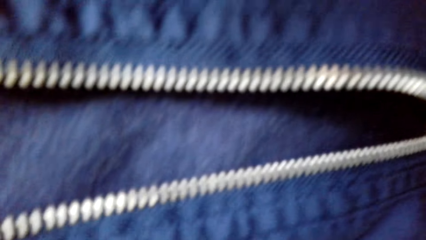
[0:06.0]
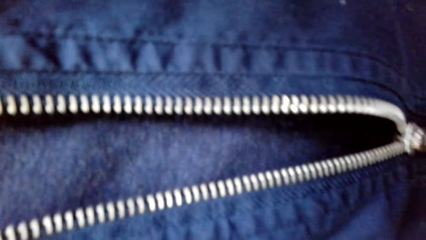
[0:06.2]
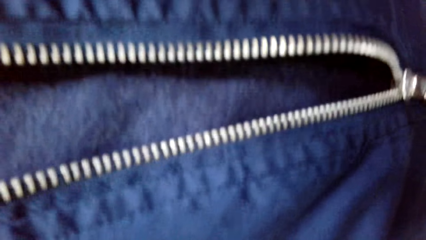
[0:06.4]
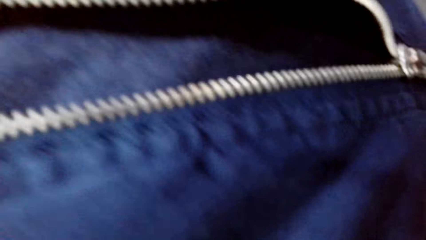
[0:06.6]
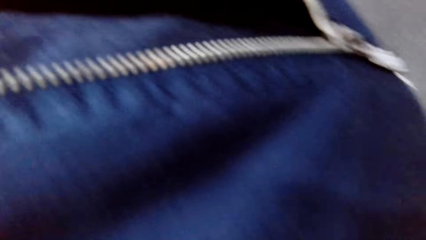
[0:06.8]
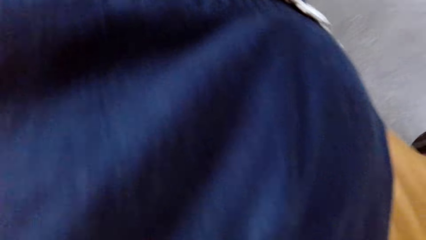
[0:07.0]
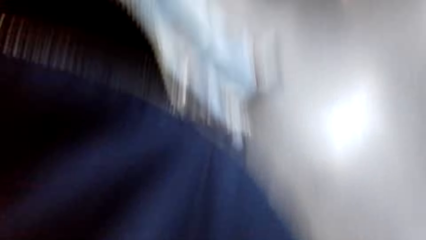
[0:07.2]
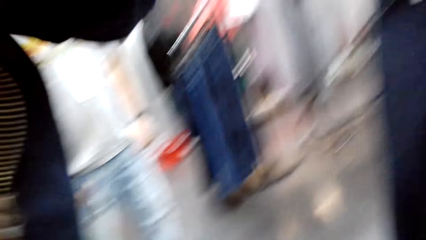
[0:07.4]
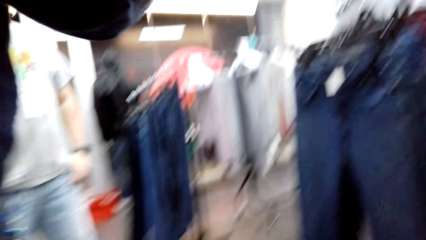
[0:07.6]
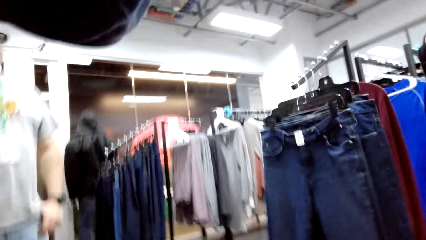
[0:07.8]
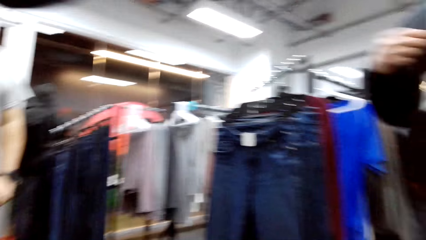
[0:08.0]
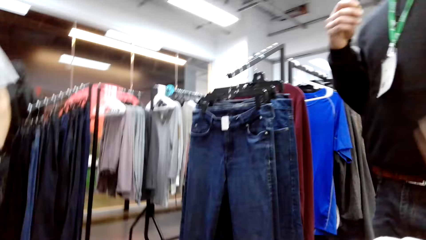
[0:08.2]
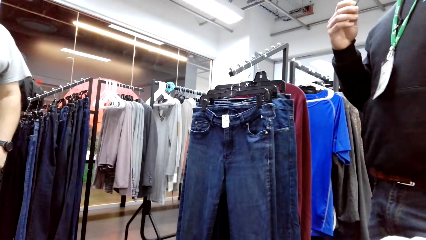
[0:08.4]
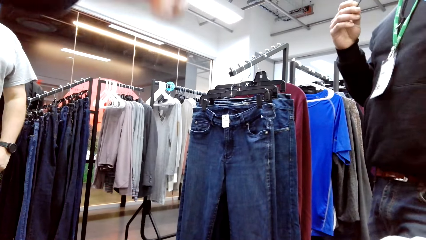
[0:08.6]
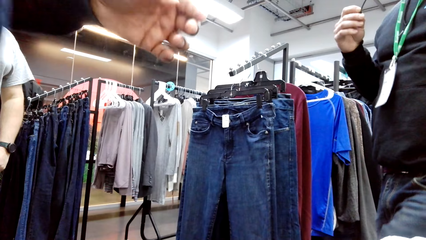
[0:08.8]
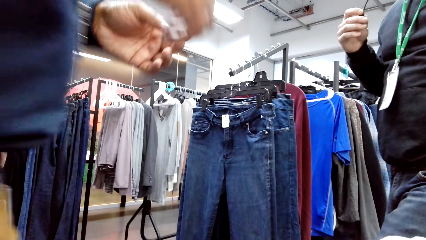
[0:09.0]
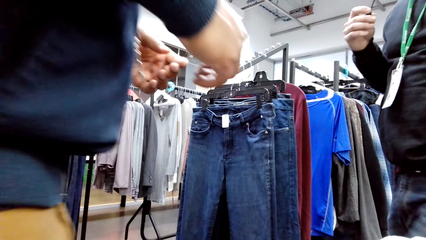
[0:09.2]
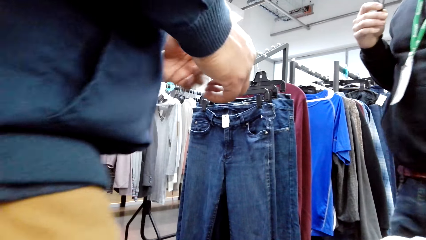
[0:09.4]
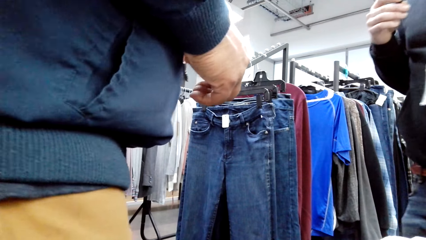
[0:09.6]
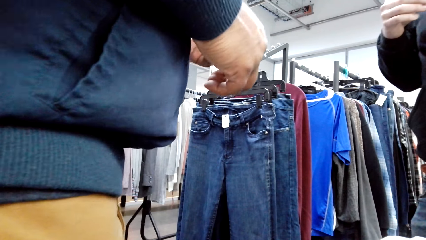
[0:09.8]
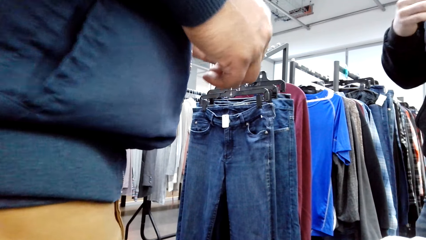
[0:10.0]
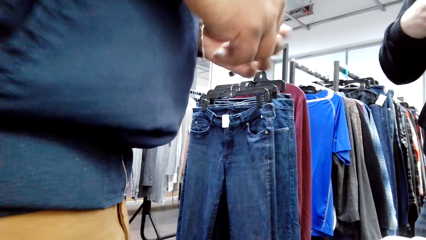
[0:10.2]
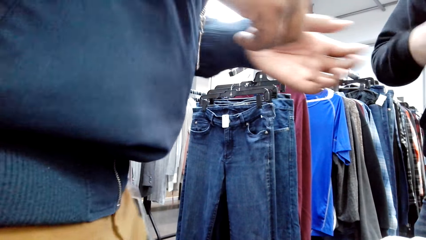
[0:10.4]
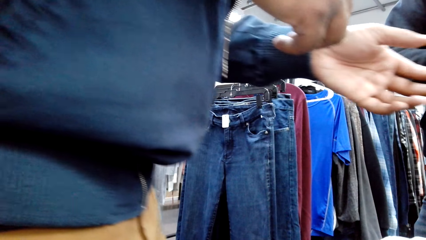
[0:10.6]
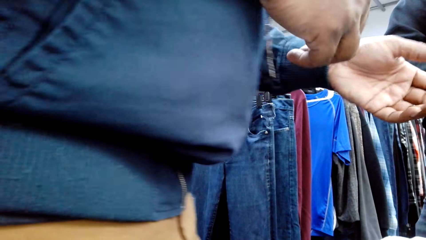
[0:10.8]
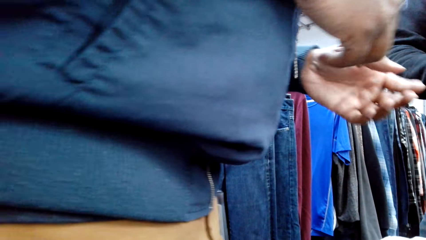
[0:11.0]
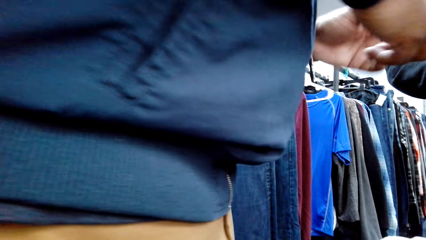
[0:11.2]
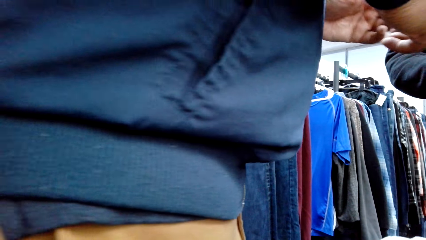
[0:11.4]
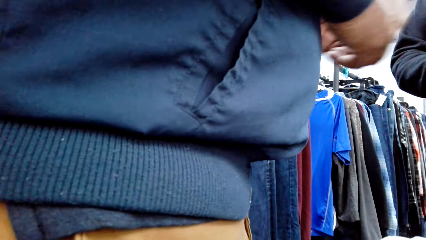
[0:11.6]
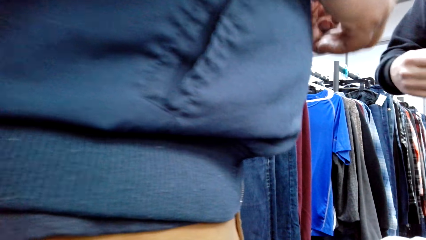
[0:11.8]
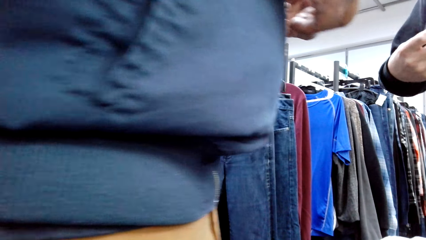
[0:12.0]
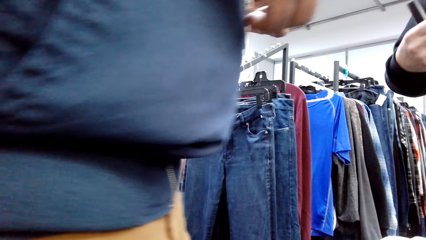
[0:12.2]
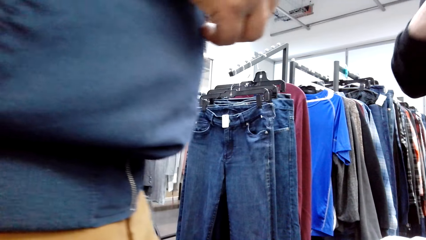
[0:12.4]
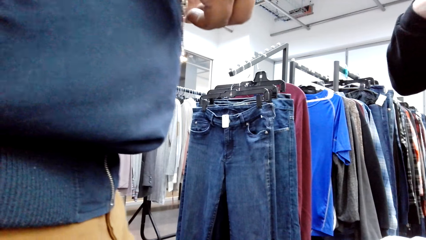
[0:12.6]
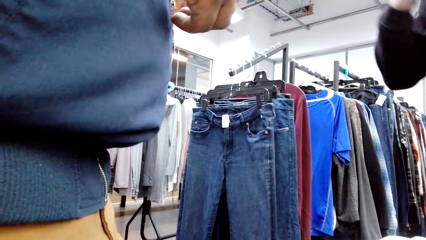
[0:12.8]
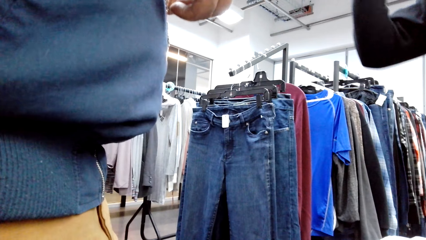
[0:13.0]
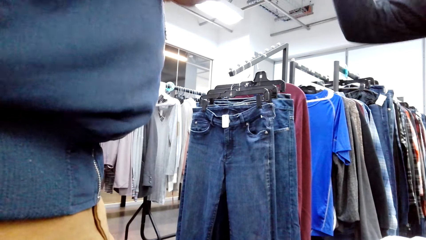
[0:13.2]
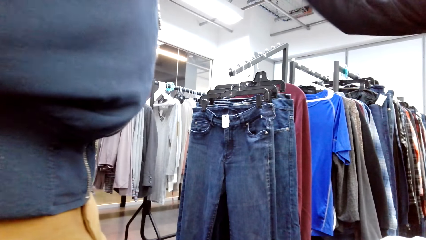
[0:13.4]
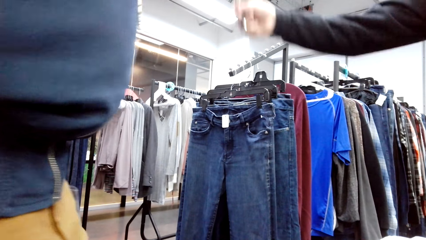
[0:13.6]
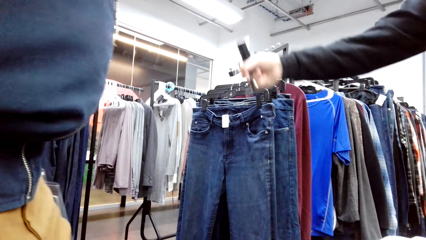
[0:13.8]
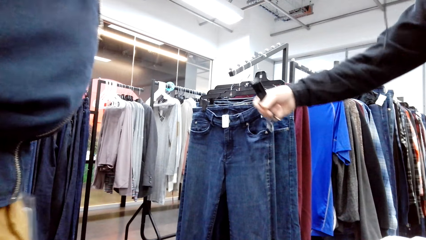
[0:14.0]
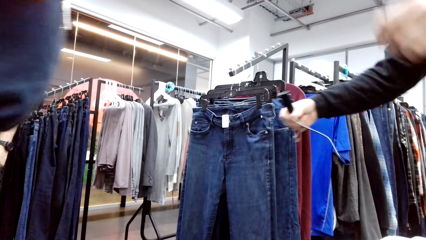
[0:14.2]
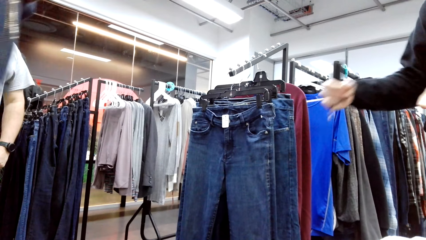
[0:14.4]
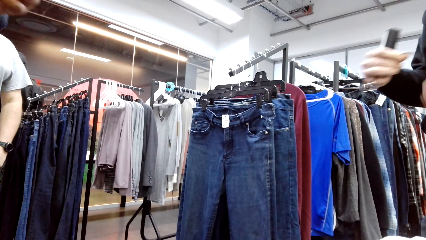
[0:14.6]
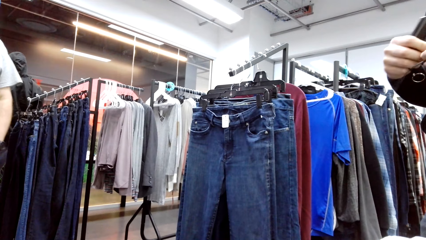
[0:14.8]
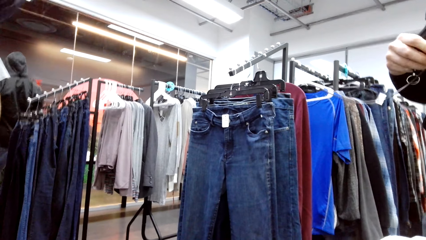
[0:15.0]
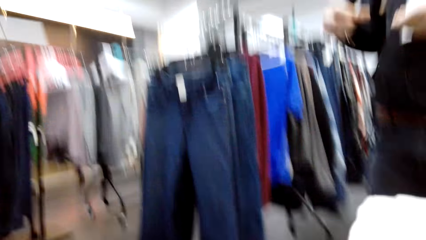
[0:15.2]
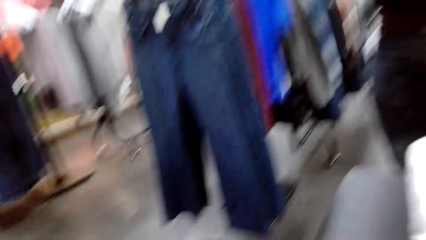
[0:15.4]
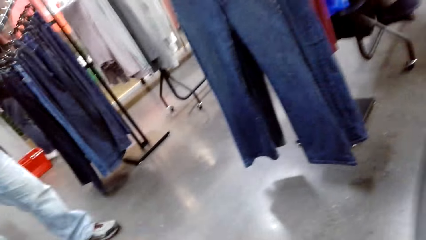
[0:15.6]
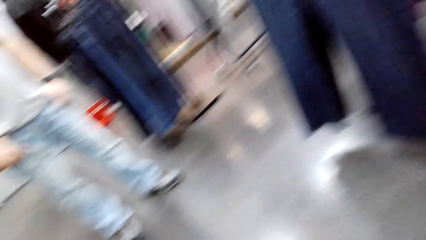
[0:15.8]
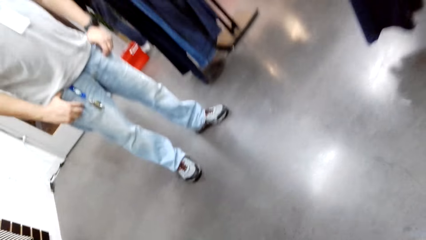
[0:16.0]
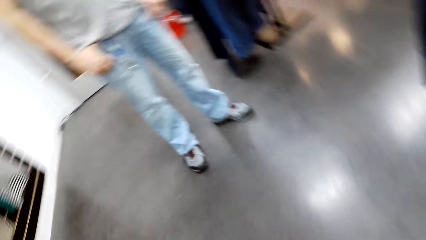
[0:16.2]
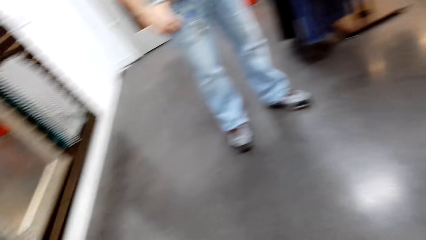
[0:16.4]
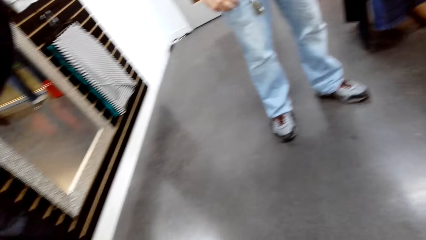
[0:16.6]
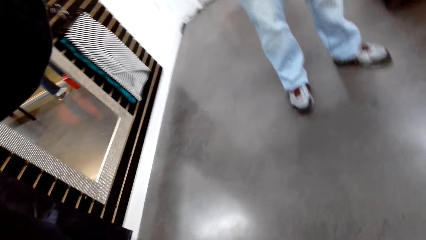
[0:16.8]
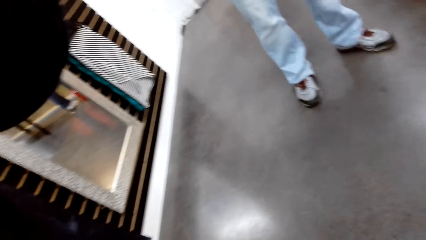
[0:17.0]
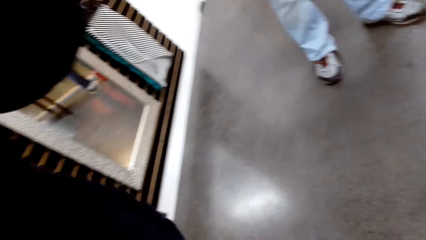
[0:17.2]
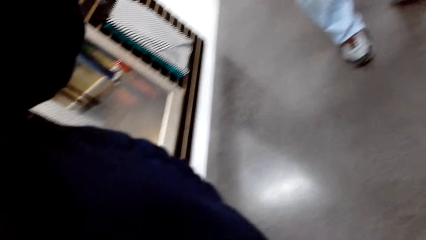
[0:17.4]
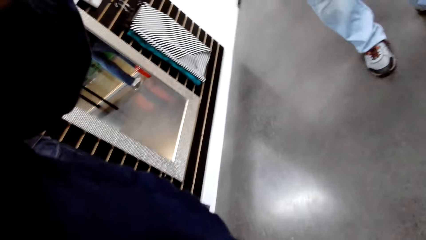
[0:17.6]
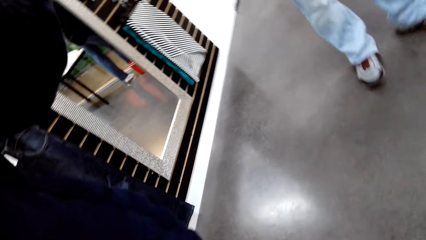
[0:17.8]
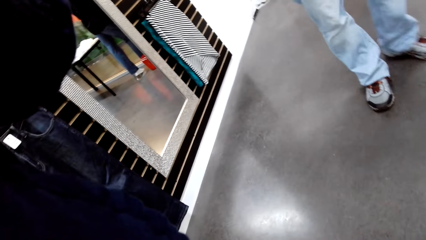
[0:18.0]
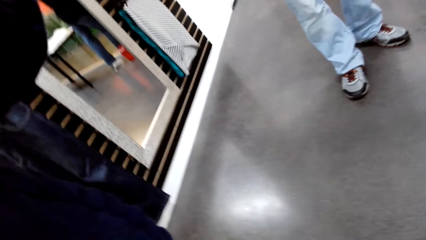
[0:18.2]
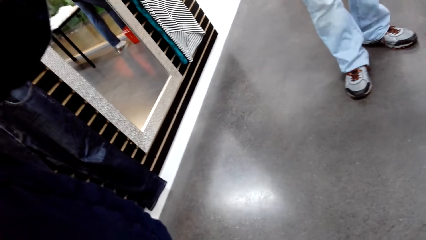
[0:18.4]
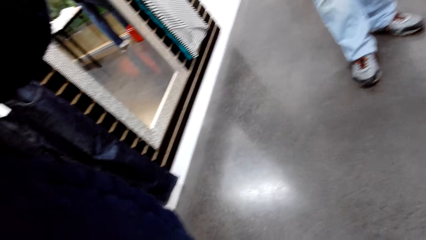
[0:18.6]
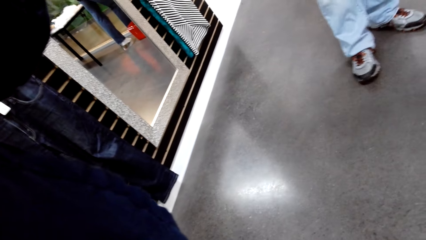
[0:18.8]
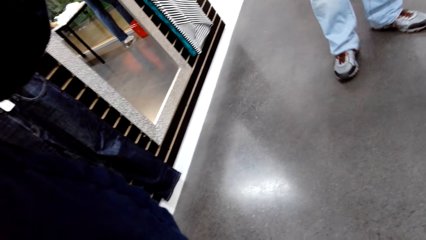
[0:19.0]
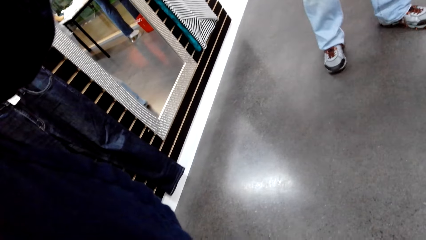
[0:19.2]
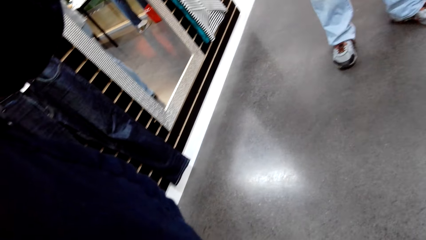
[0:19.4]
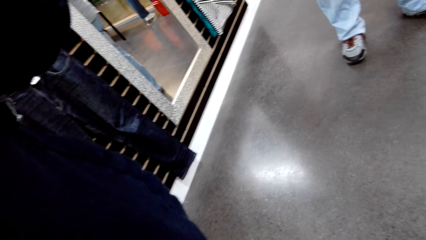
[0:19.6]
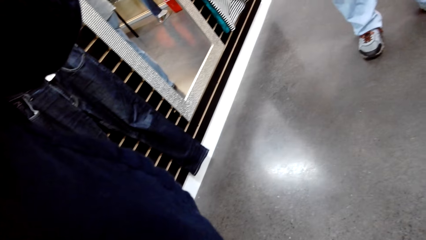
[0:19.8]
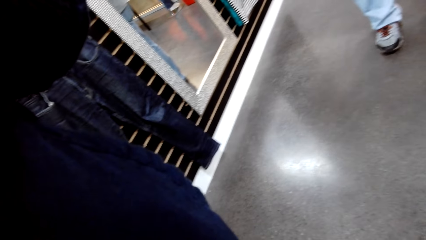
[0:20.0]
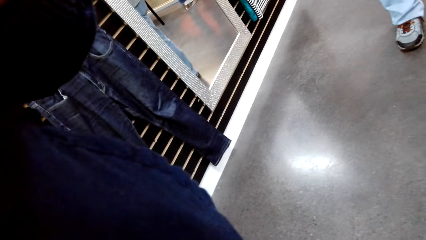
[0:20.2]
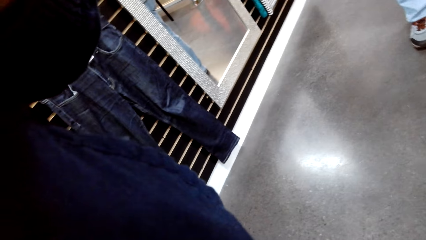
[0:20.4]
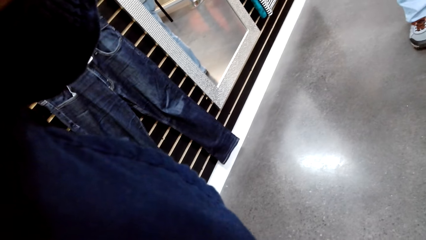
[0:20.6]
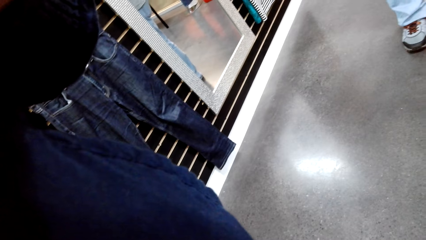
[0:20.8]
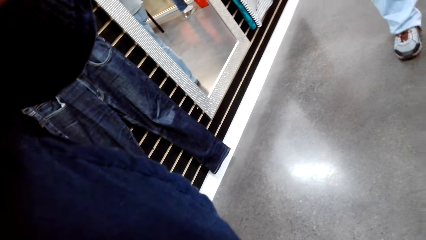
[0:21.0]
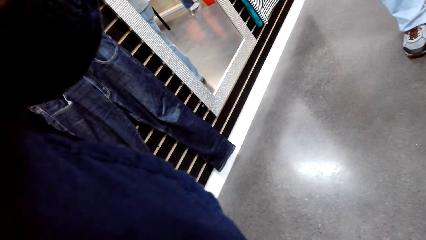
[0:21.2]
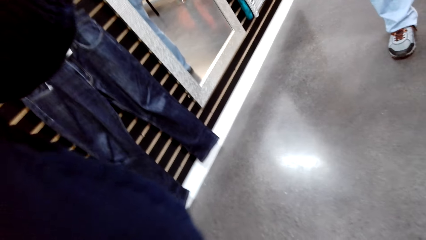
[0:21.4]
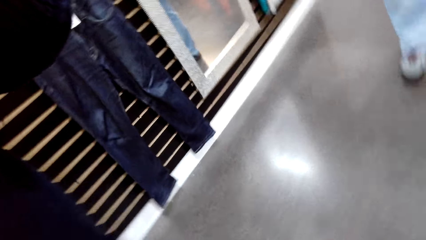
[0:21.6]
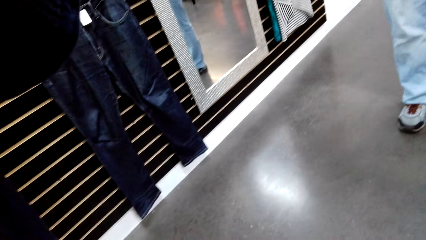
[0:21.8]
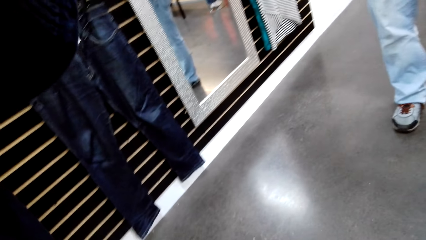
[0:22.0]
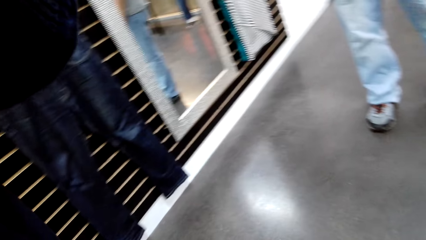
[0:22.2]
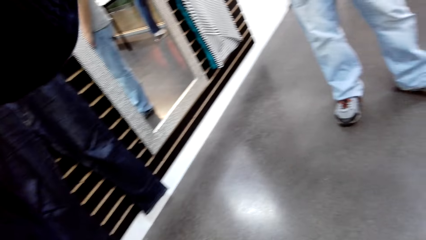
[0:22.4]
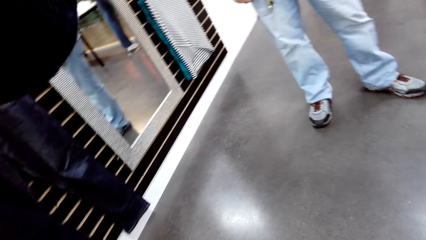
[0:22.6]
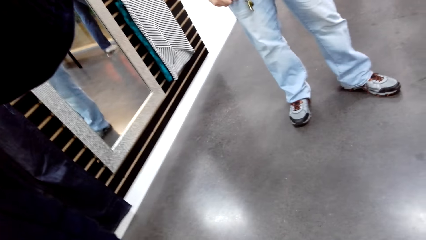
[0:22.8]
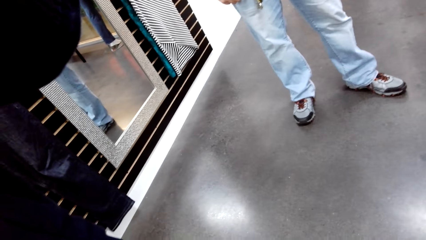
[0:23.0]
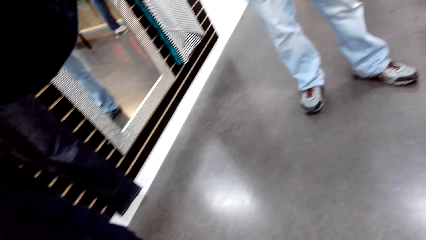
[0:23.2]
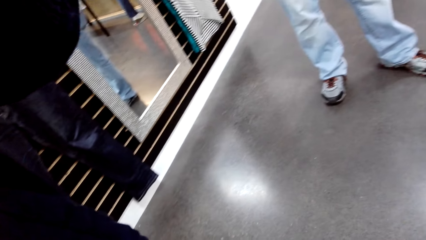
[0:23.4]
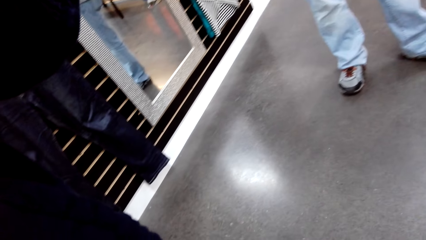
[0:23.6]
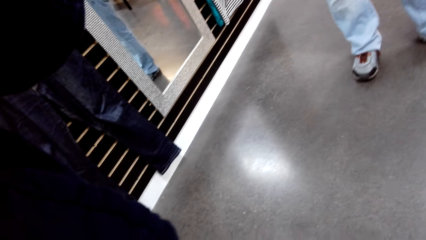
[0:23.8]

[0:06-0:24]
The camera wearer looks around. A man walks away. Another man stretches cables in his hands. Another man holds something. Another man stands in the room. The first man fixes a camera on the camera wearer's head. Another man stands before the camera wearer.
